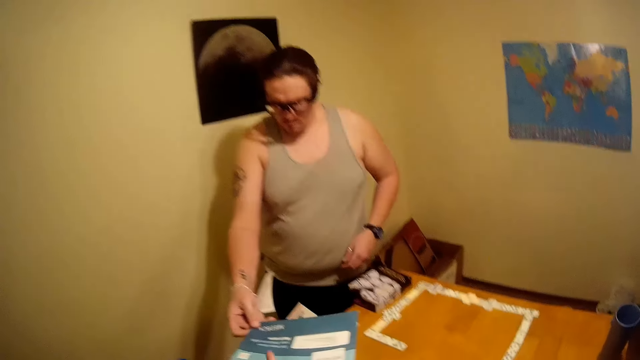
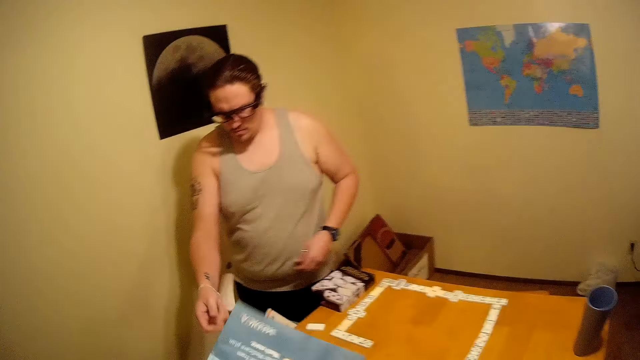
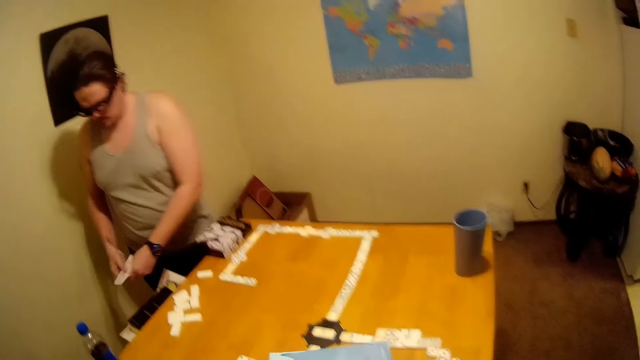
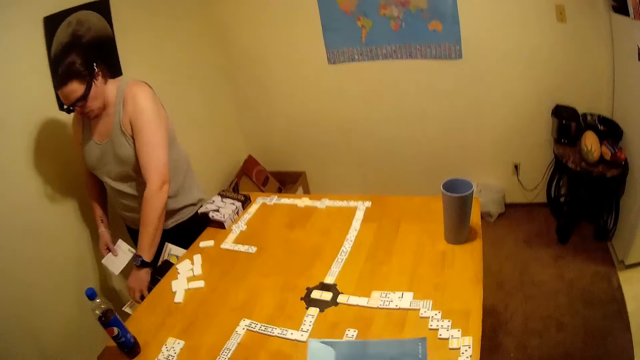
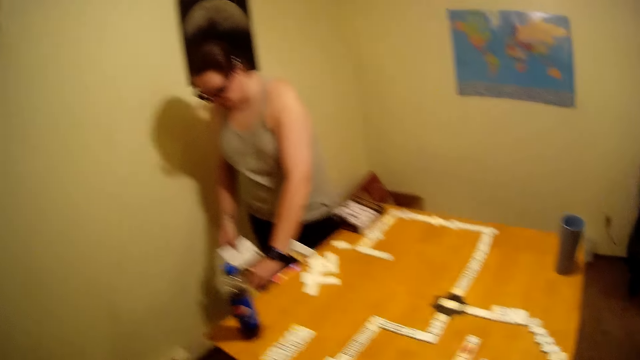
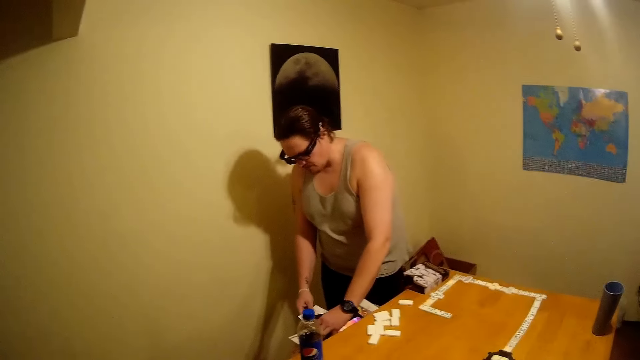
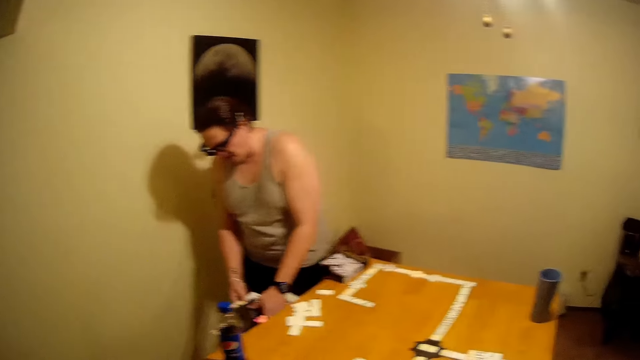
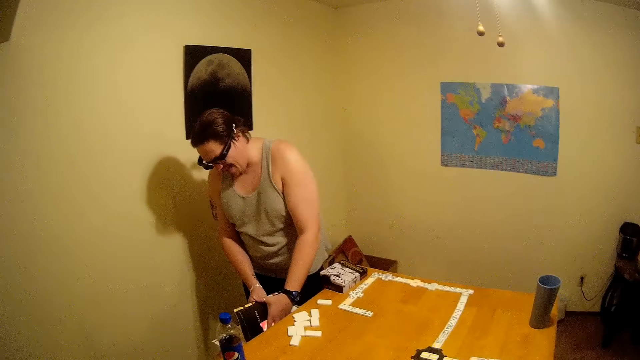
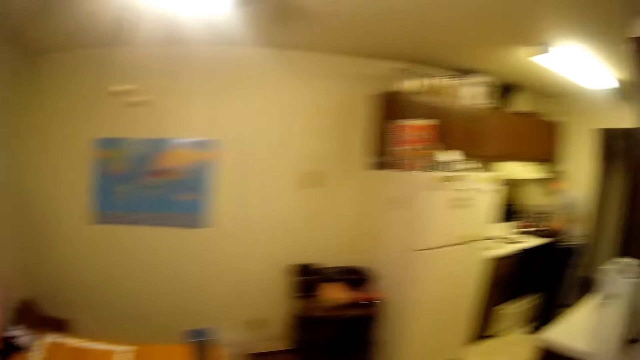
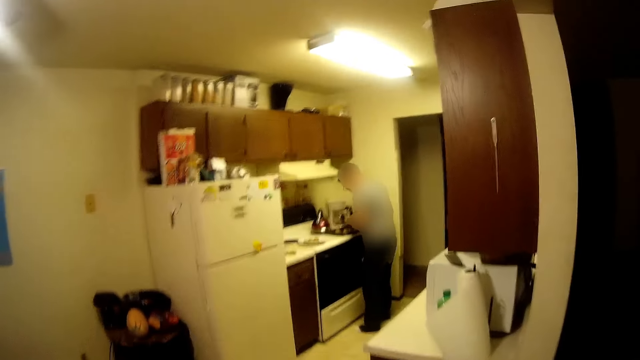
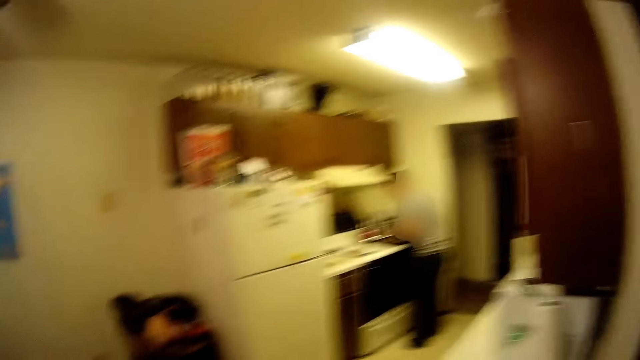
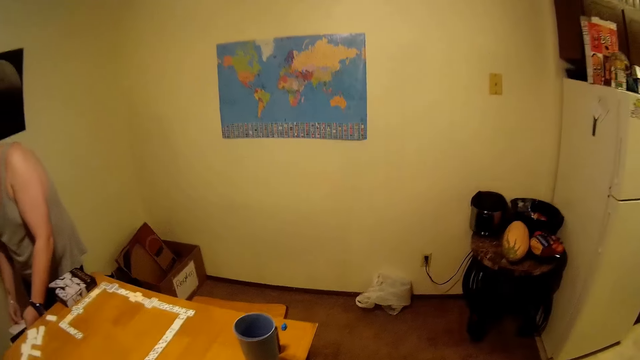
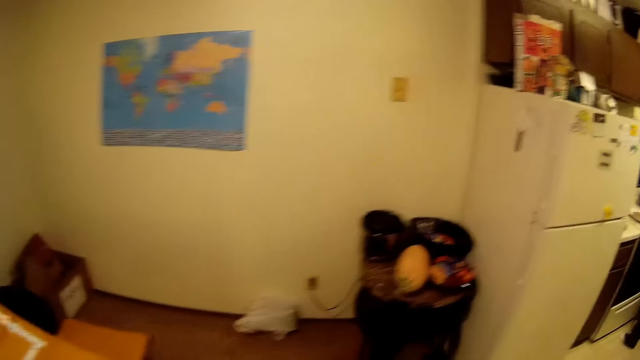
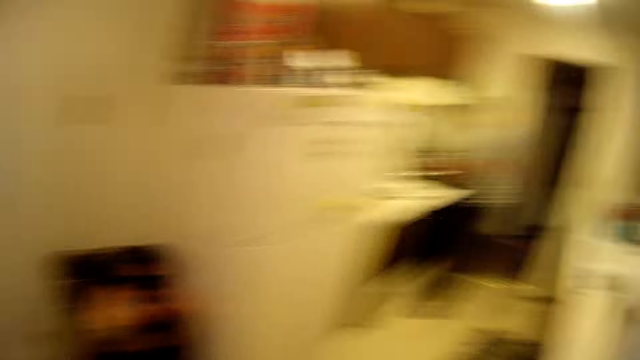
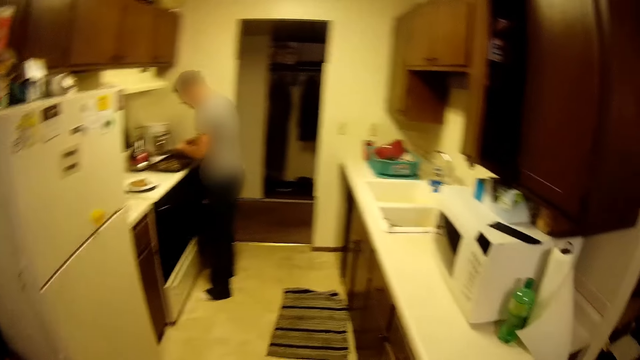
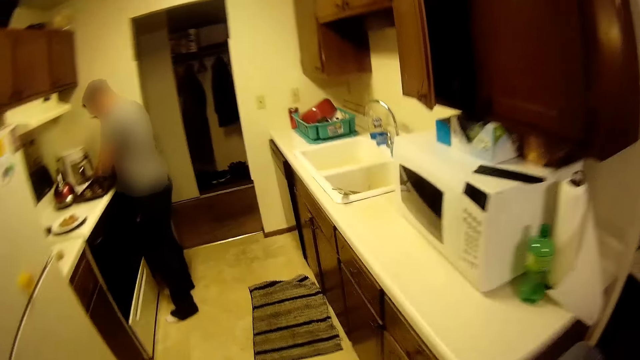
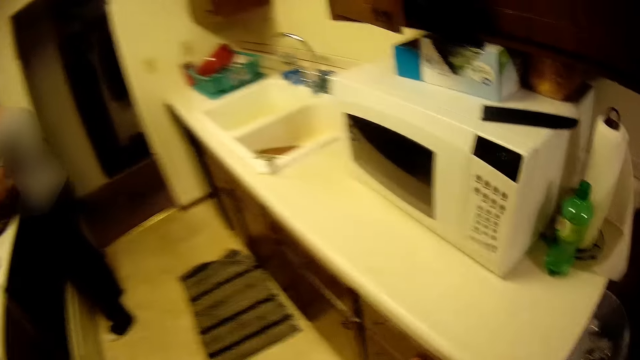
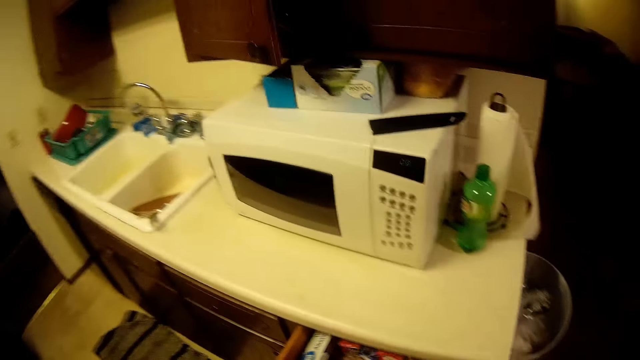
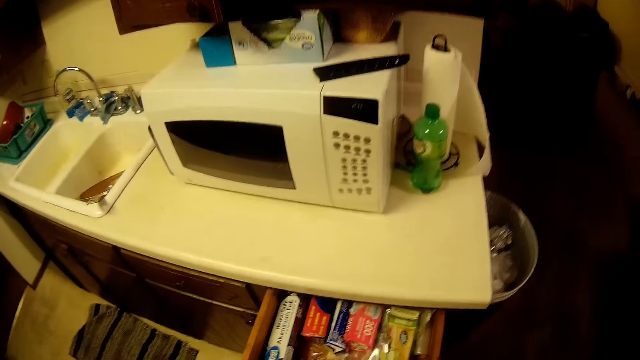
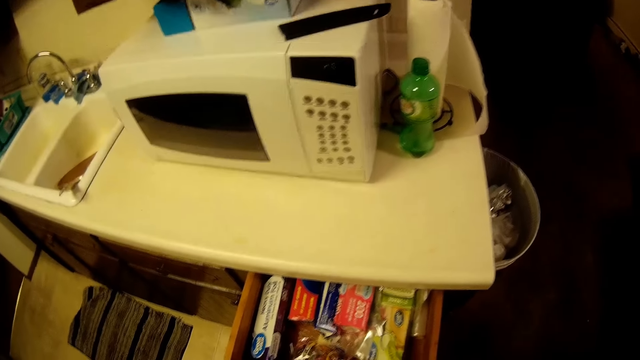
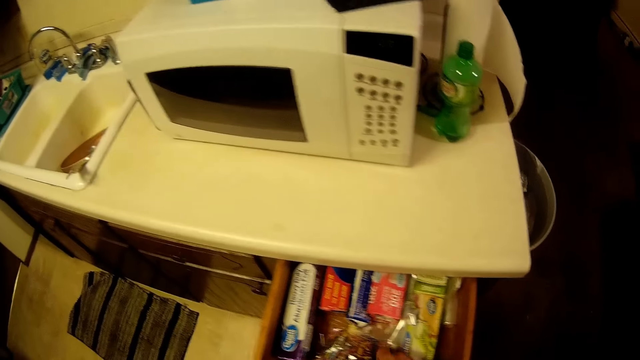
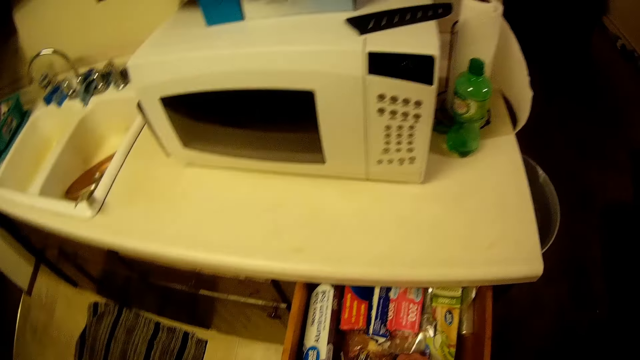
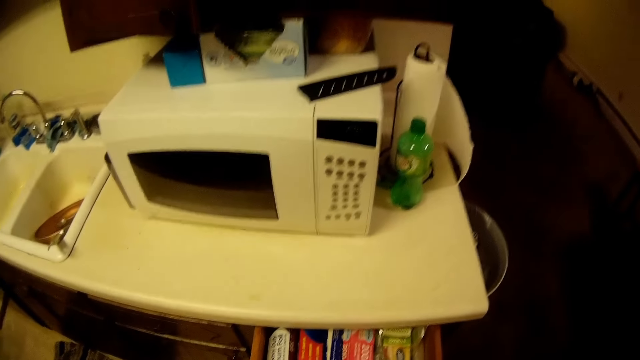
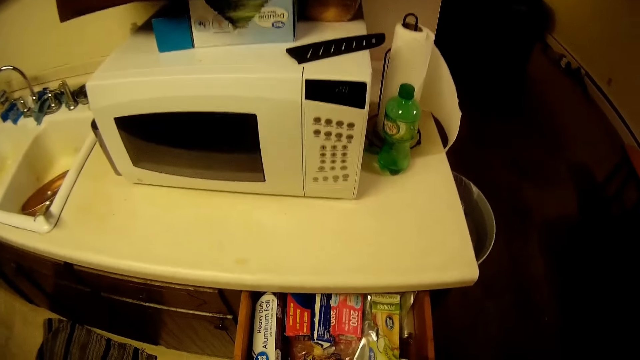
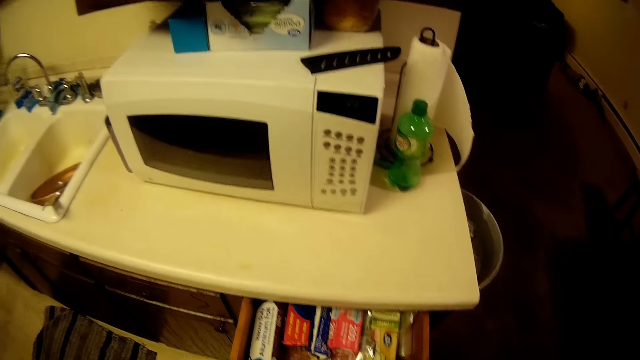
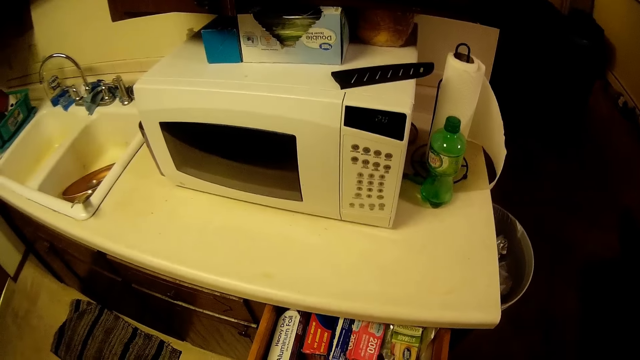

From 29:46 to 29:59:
A man gives the paper to another man. Someone talks. The first man holds the paper in the hand. The first man opens the book inside the drawer. The camera wearer talks. The first man walks in the room.
